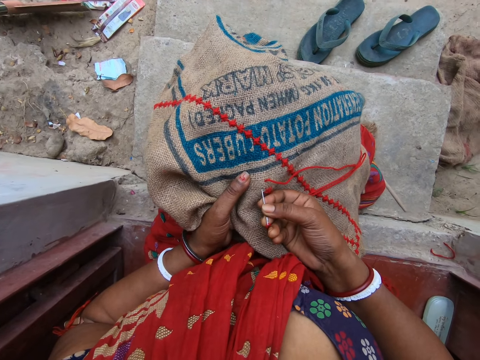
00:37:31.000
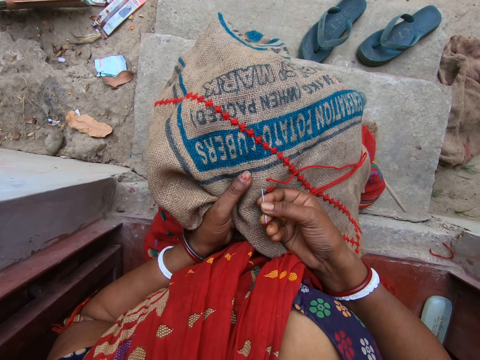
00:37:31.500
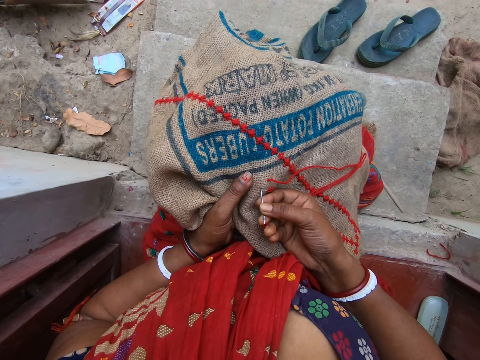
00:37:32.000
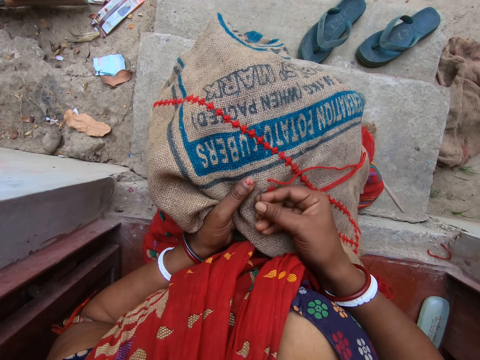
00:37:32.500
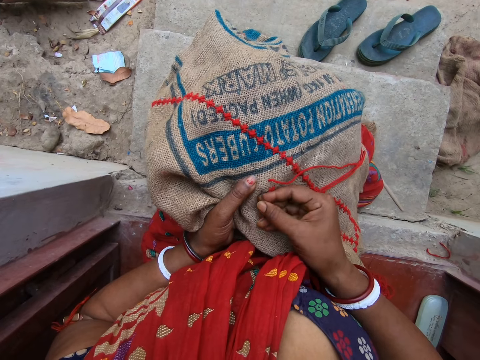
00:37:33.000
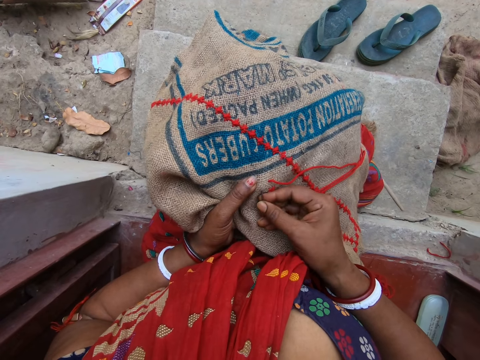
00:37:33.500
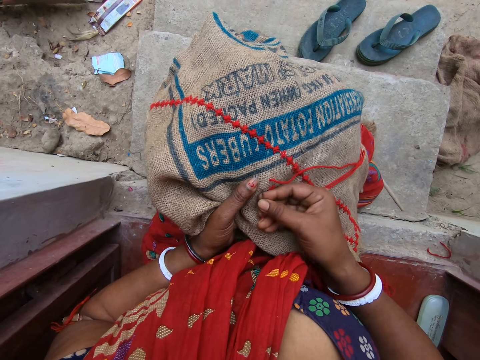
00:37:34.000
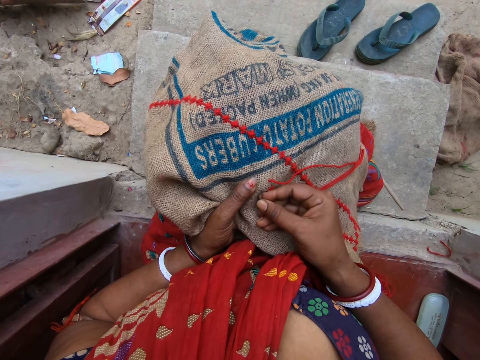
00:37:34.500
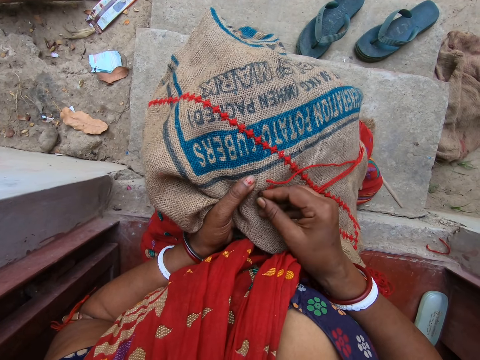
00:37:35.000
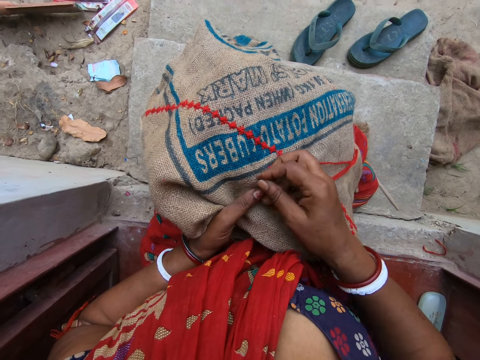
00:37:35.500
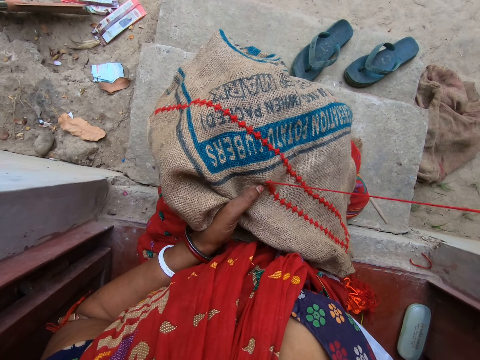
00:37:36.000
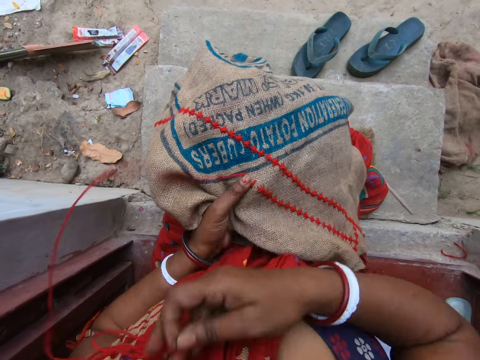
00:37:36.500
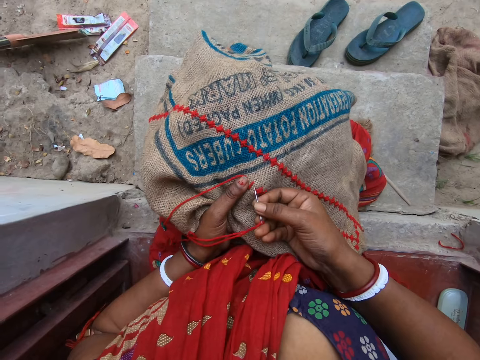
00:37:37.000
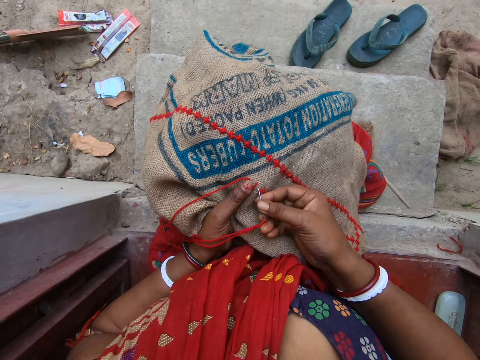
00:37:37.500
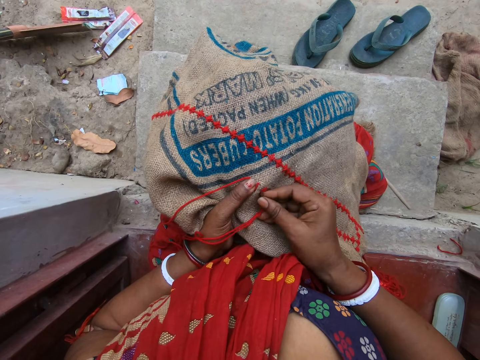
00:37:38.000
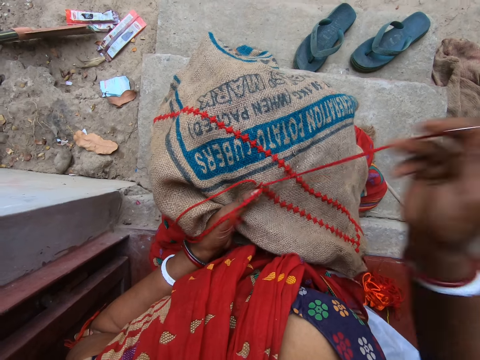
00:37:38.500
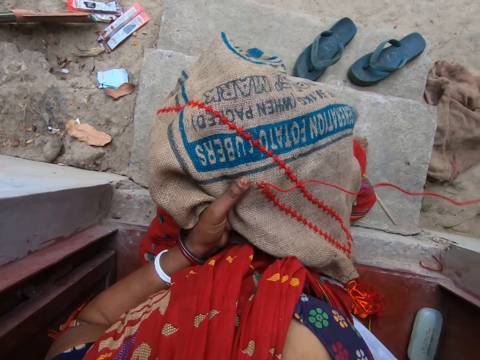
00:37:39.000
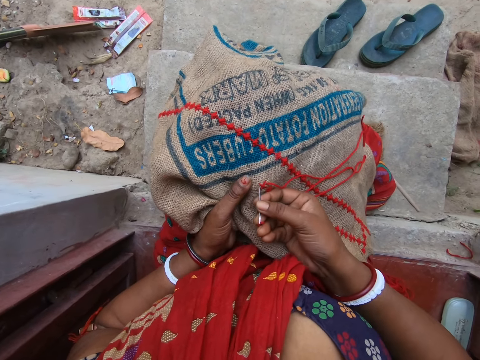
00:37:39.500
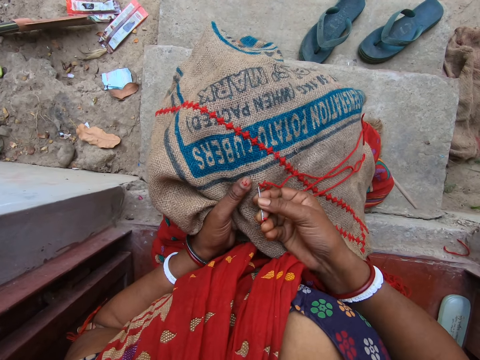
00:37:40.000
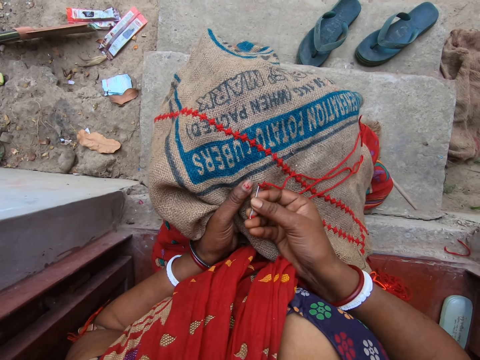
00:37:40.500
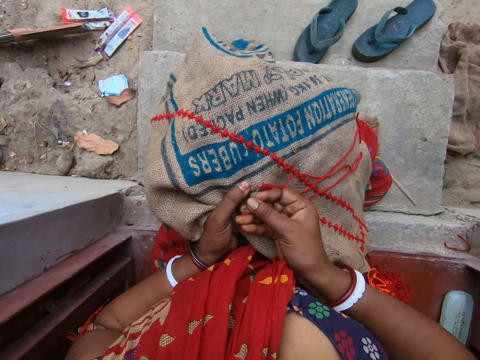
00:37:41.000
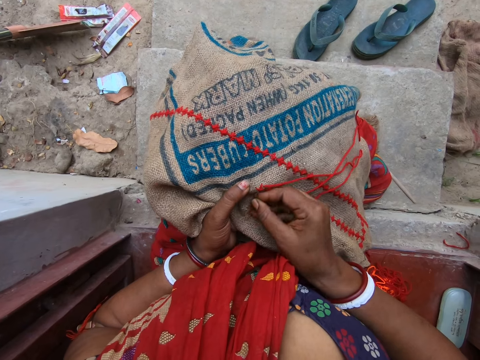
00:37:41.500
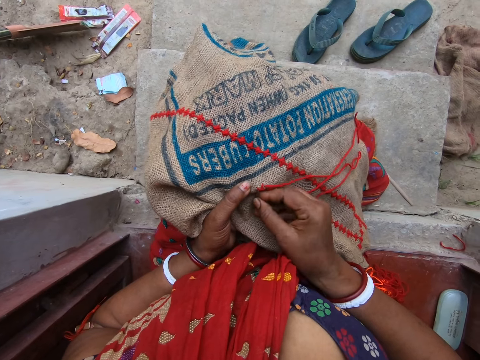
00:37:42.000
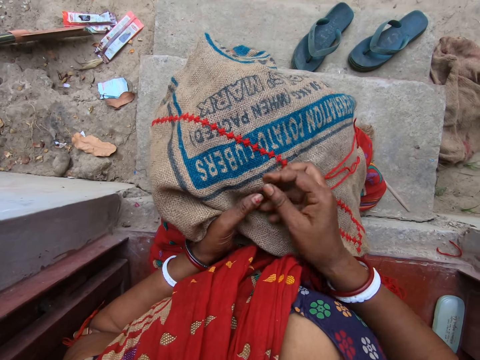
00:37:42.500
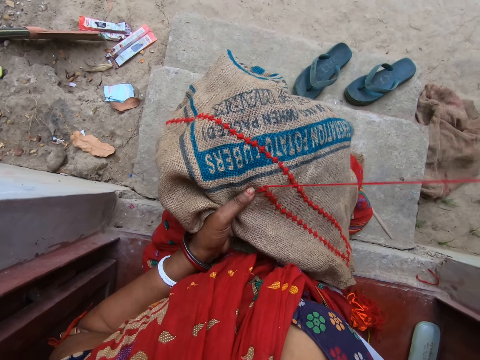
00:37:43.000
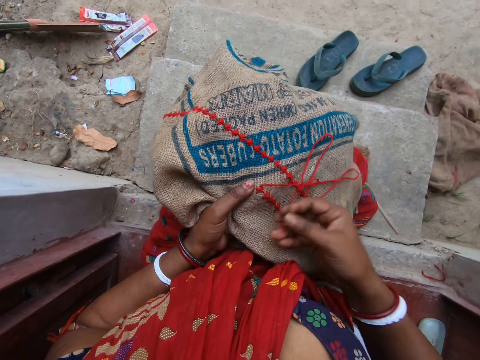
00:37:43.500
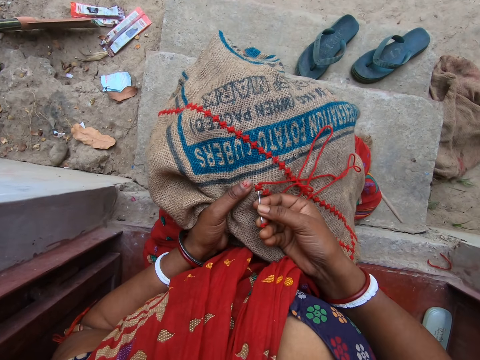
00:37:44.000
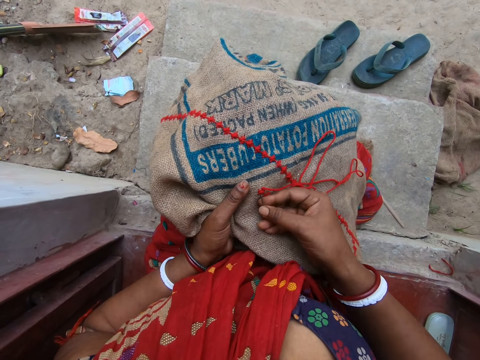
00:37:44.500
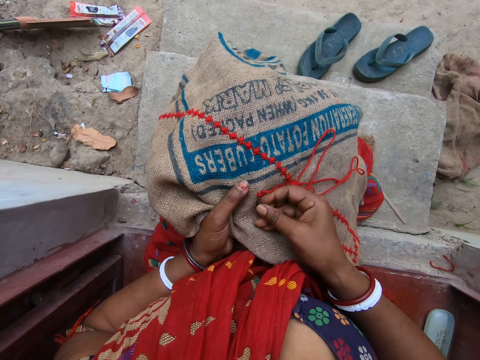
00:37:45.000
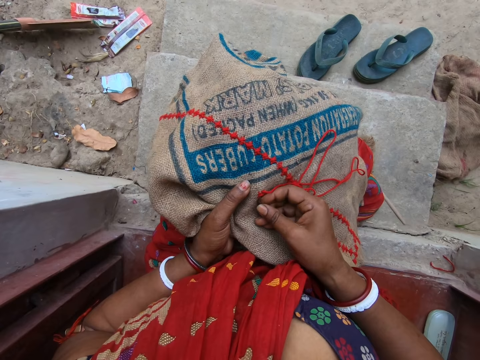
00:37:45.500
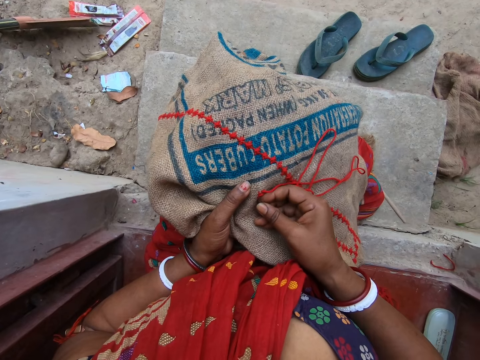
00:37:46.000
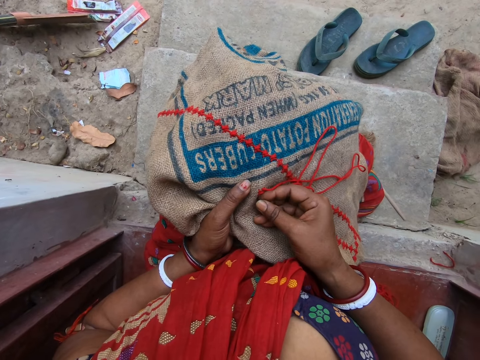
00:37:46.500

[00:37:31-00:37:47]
The camera wearer inserts the needle in her right hand in the jute sack on her lap. She knits a sack. She pulls the needle from the jute sack on her lap with her right hand. She swings the thread in her right hand. She inserts the needle in her right hand in the jute sack on her lap. She pulls the needle from the jute sack on her lap with her right hand. She inserts the needle in her right hand in the jute sack on her lap. She pulls the needle from the jute sack on her lap with her right hand. She inserts the needle in her right hand in the jute sack on her lap.

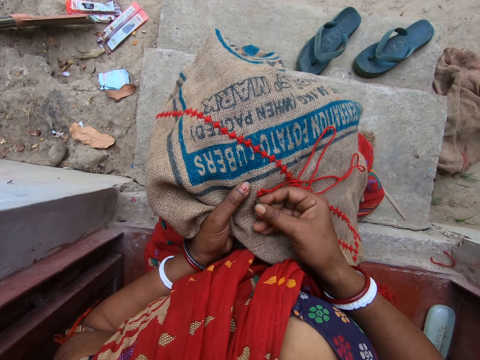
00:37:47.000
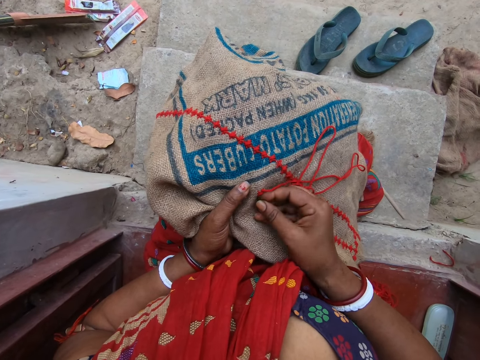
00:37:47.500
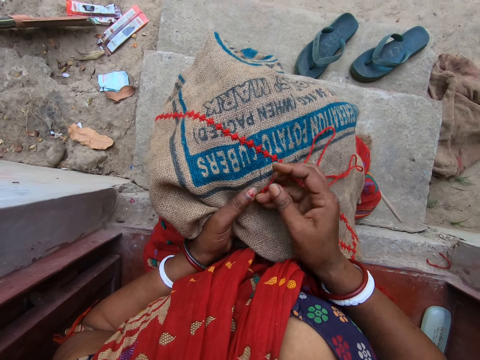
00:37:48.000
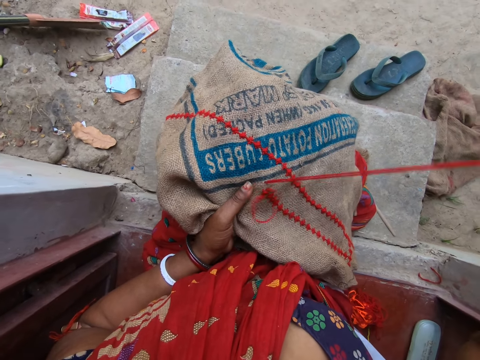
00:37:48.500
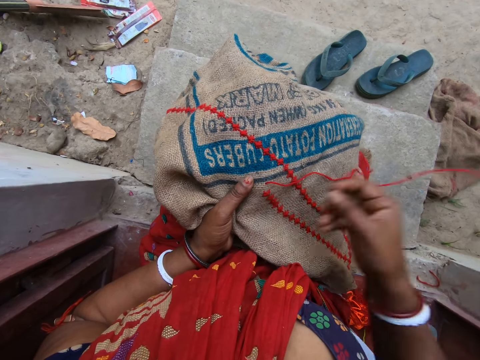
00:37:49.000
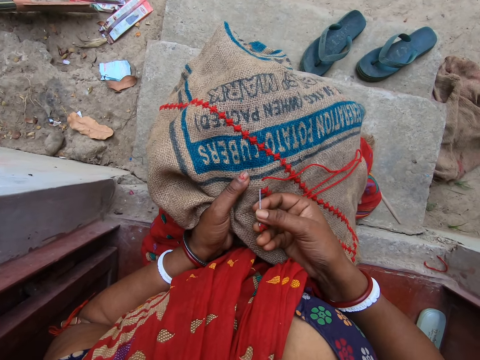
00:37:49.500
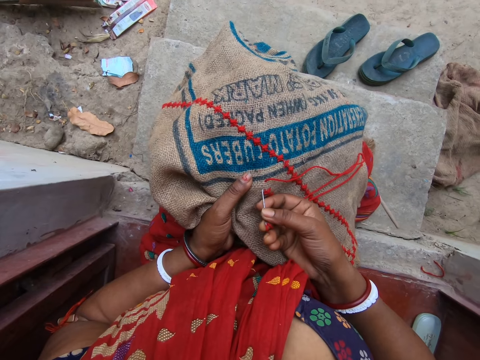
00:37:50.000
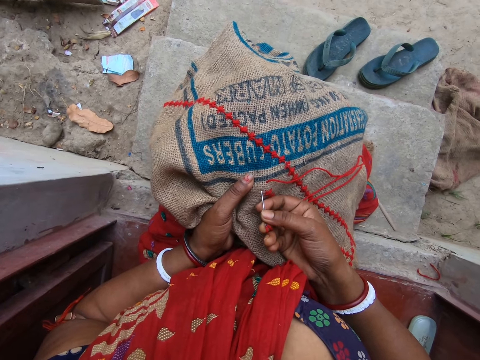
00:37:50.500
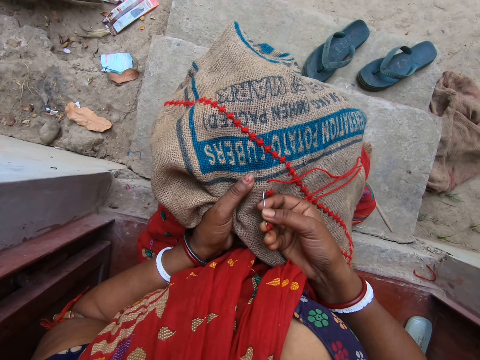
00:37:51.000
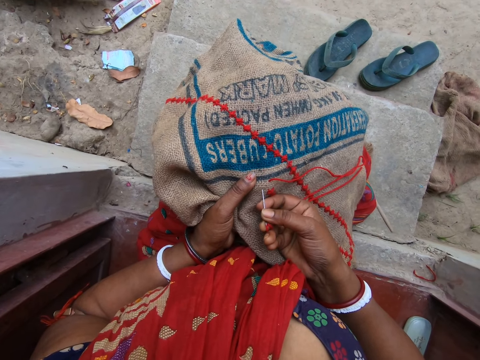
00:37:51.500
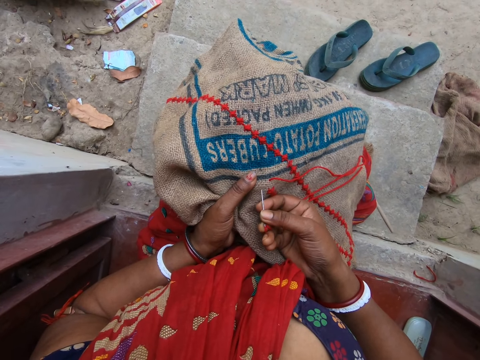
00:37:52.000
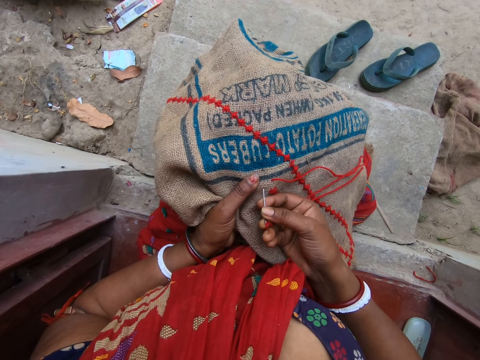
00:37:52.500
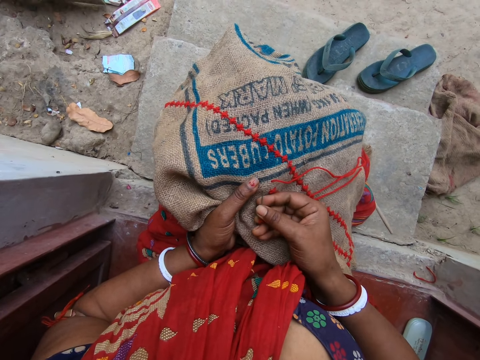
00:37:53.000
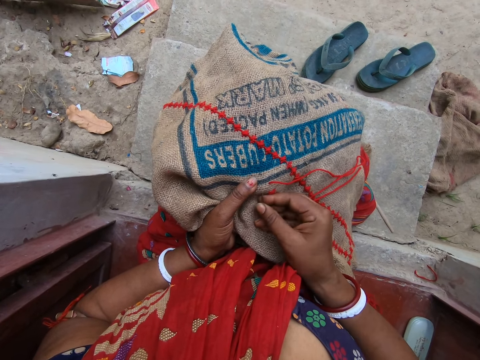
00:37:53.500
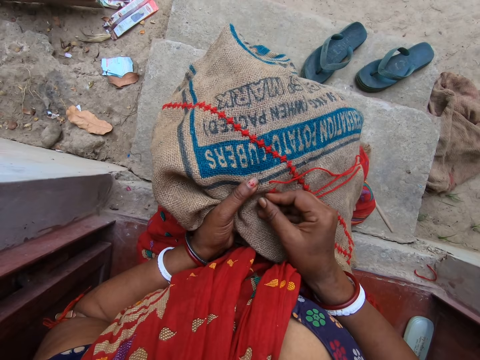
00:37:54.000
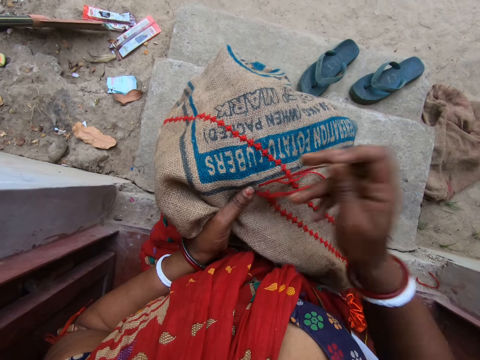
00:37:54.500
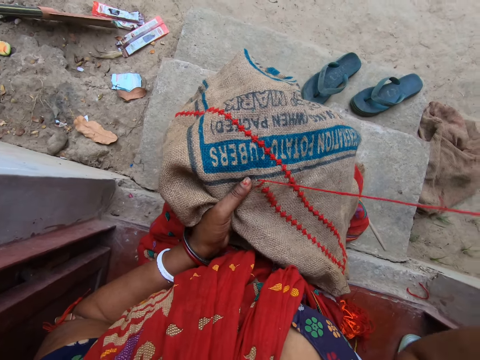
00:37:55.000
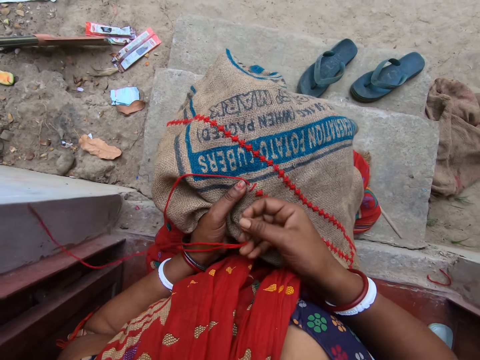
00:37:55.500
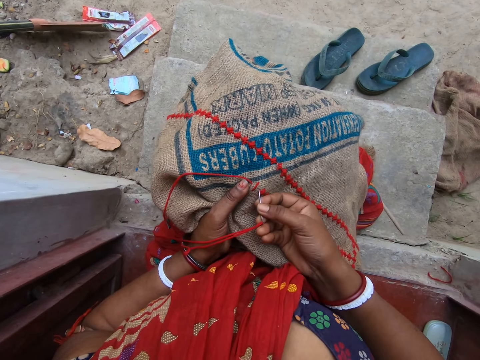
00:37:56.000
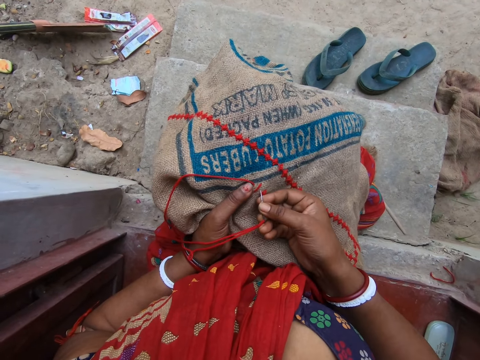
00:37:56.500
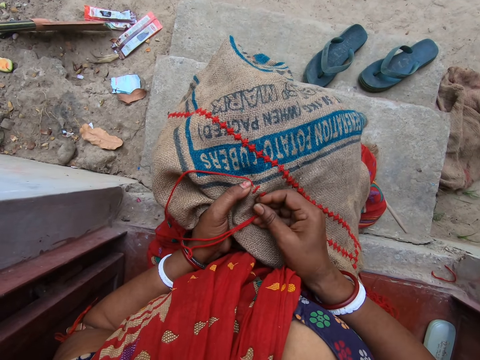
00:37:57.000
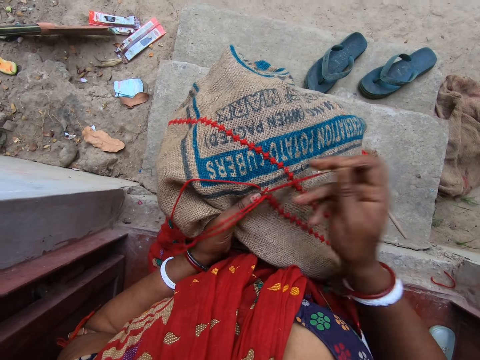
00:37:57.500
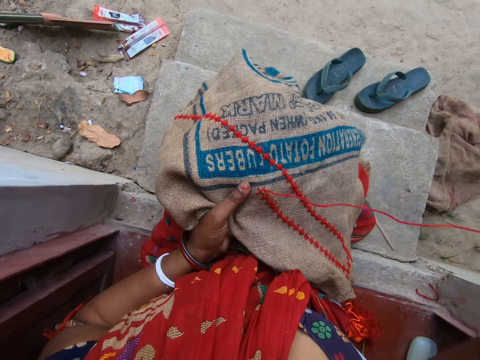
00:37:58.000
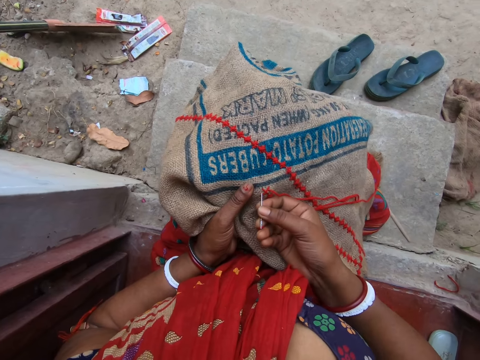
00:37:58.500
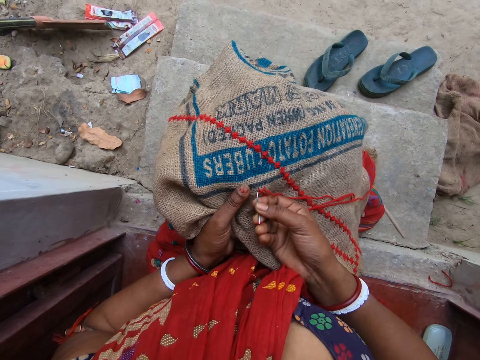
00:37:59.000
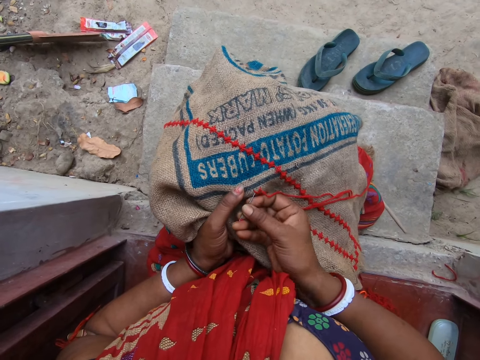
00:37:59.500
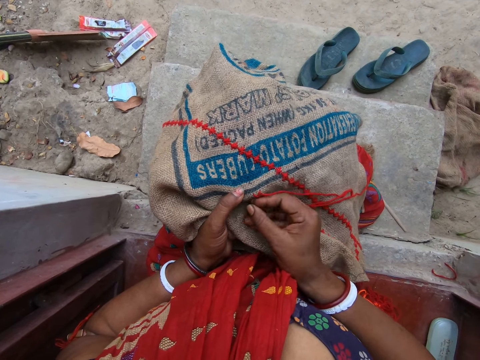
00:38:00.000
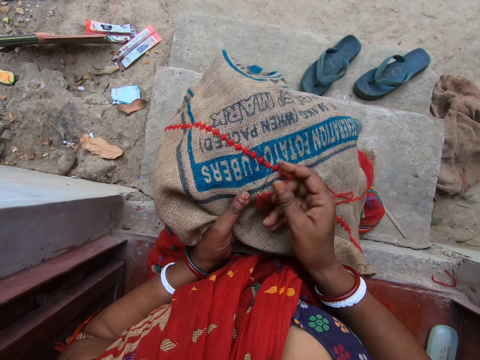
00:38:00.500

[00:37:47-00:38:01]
The camera wearer pulls the needle from the jute sack on her lap with her right hand. She converses with the man. She inserts the needle in her right hand in the jute sack on her lap. She pulls the needle from the jute sack on her lap with her right hand. She swings the thread in her right hand. She inserts the needle in her right hand in the jute sack on her lap. She pulls the needle from the jute sack on her lap with her right hand. She inserts the needle in her right hand in the jute sack on her lap.
